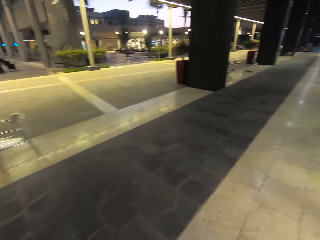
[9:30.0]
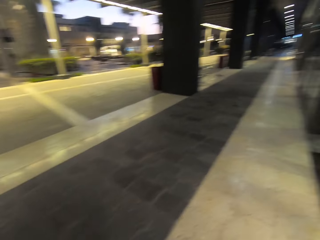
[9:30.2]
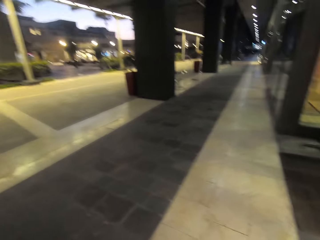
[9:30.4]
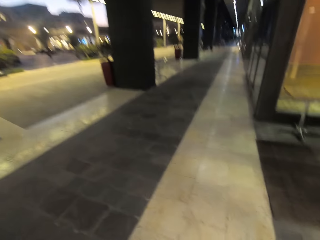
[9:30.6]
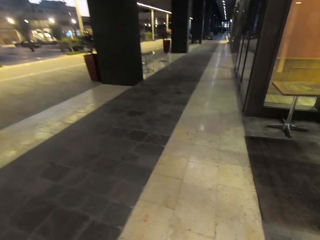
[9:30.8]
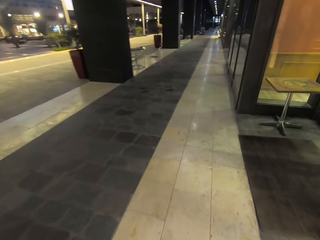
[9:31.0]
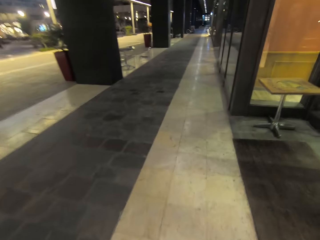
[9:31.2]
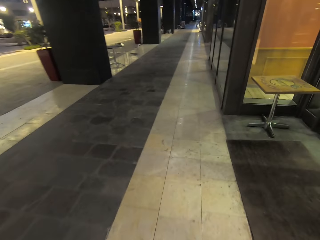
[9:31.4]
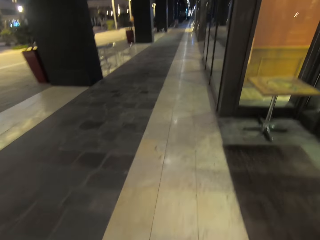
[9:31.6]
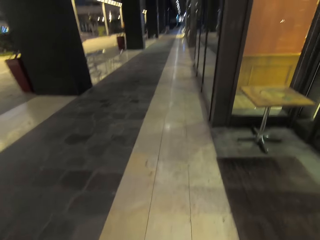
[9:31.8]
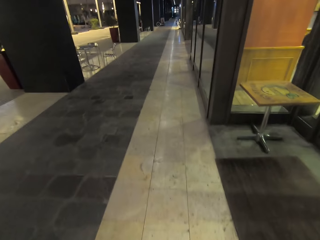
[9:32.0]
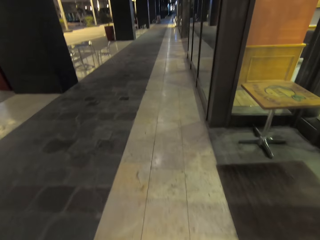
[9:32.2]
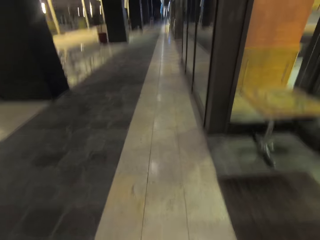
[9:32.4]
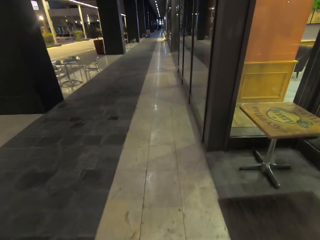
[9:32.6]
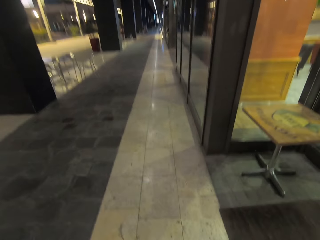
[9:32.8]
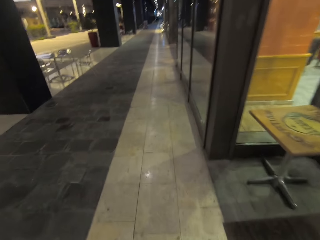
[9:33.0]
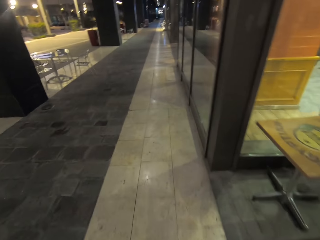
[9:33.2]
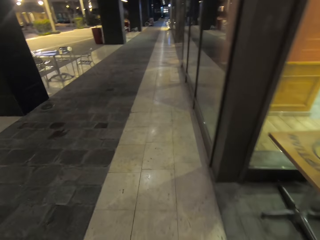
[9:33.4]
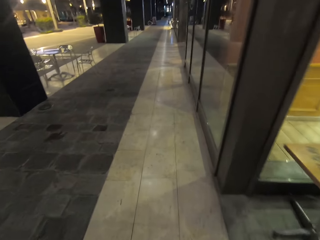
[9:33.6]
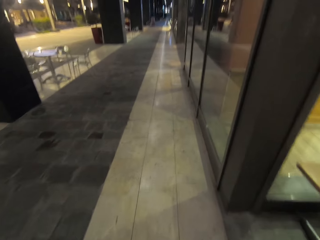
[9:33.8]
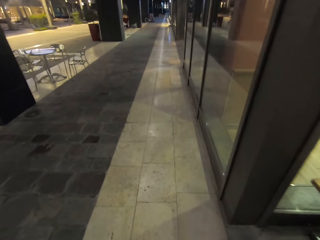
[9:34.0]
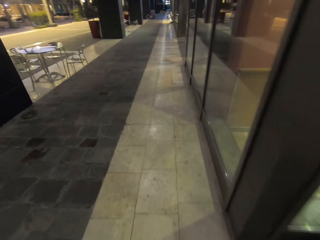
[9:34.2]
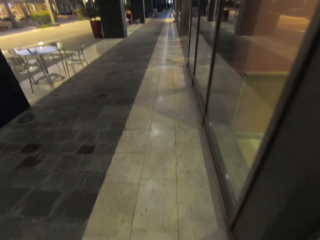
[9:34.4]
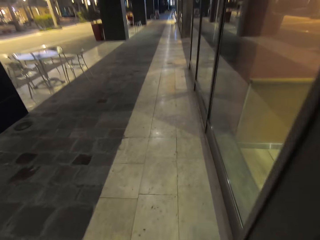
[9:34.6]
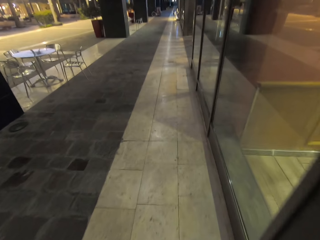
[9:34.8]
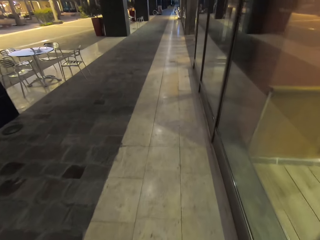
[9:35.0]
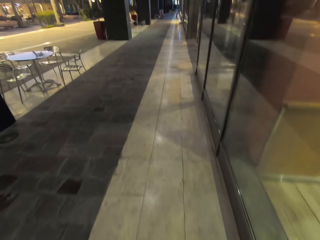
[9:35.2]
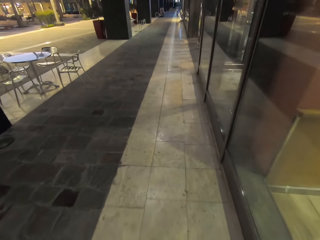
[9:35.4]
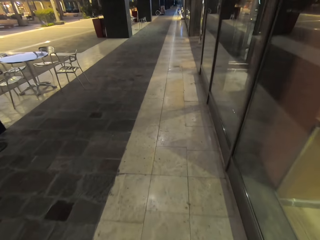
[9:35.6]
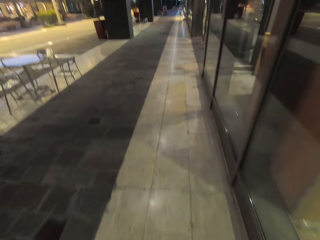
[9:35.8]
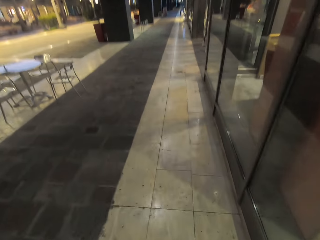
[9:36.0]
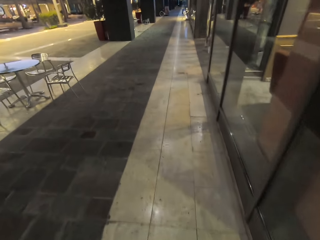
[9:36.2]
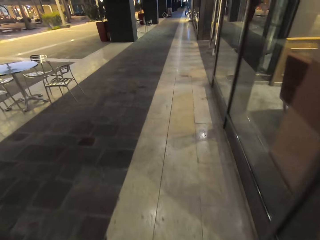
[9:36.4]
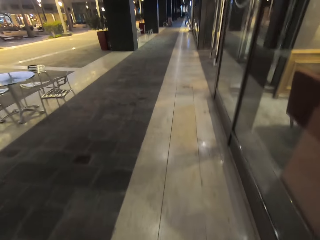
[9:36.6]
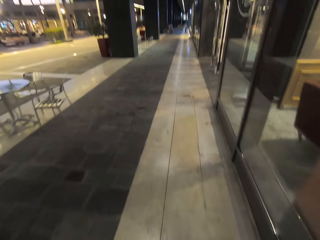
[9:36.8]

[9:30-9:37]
The camera wearer walks on the pavement around the buildings.

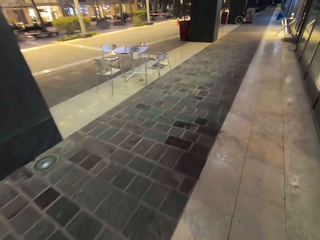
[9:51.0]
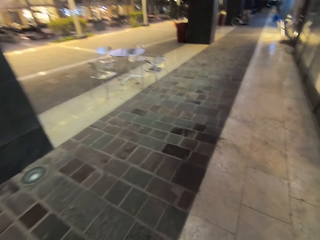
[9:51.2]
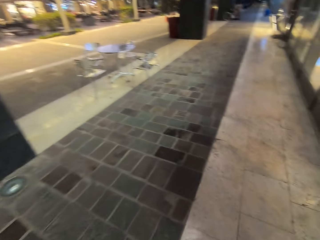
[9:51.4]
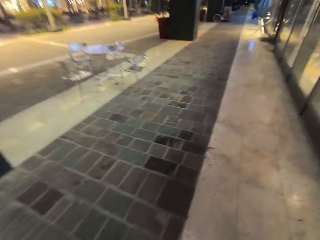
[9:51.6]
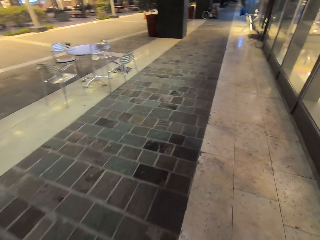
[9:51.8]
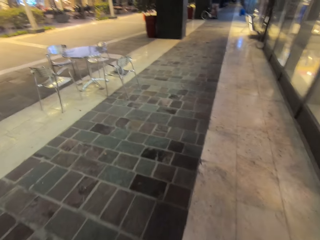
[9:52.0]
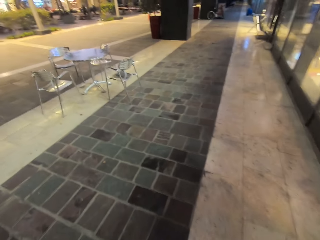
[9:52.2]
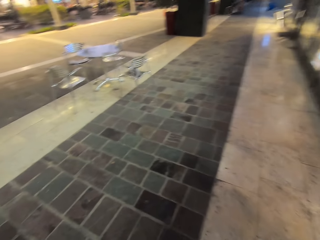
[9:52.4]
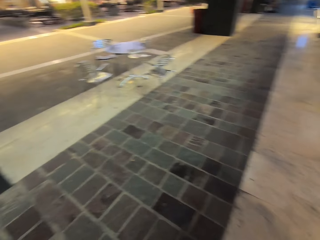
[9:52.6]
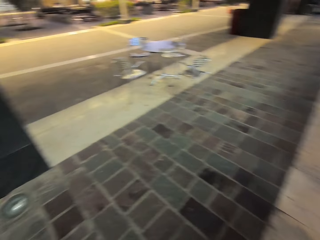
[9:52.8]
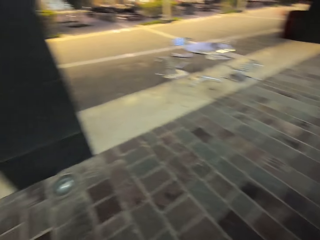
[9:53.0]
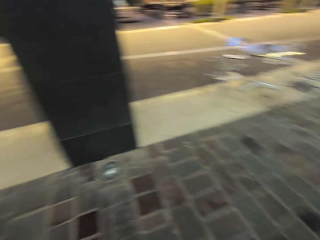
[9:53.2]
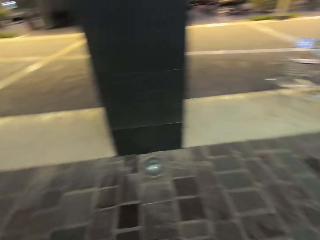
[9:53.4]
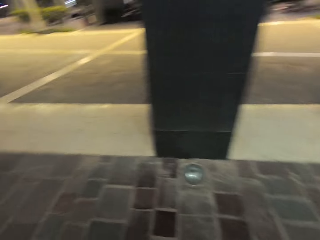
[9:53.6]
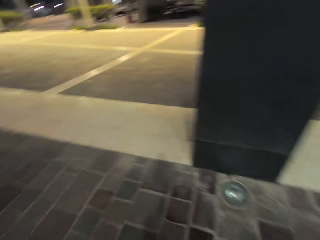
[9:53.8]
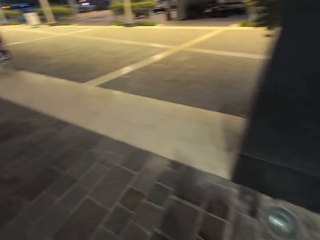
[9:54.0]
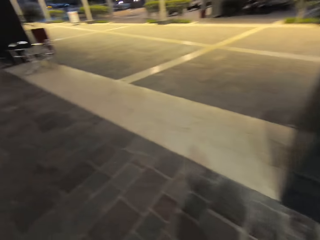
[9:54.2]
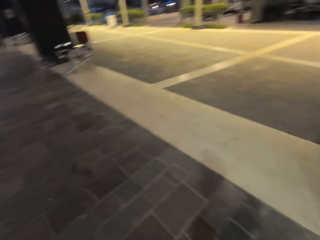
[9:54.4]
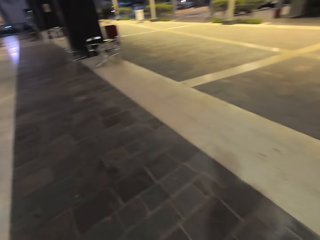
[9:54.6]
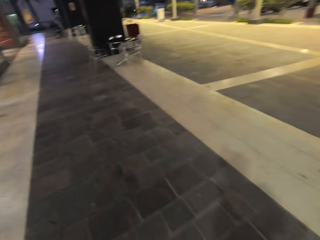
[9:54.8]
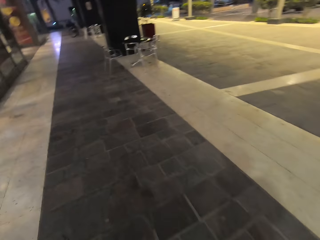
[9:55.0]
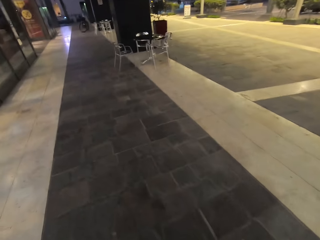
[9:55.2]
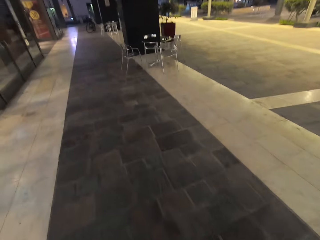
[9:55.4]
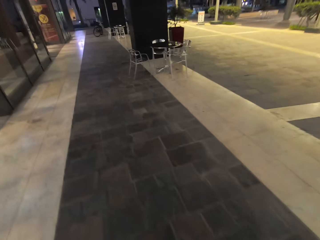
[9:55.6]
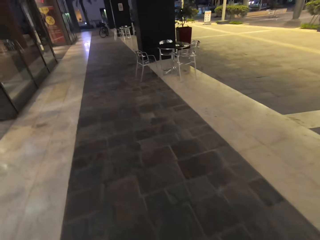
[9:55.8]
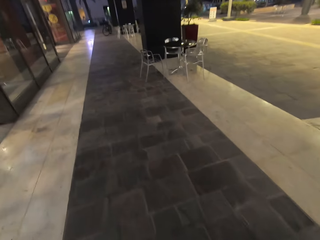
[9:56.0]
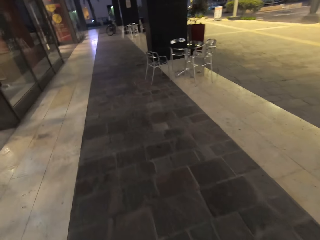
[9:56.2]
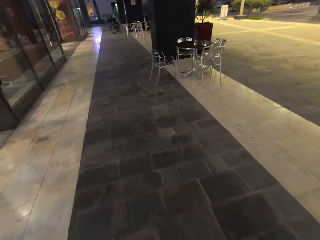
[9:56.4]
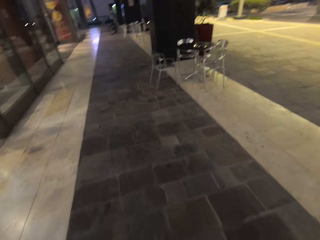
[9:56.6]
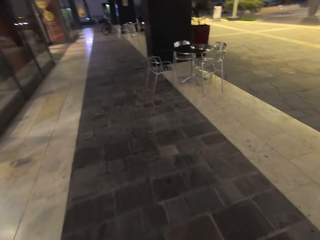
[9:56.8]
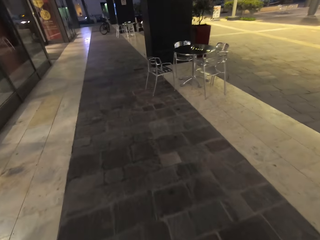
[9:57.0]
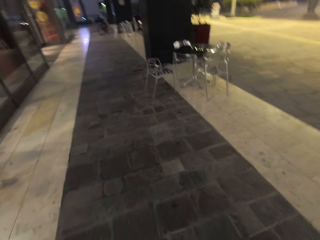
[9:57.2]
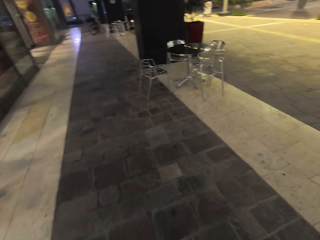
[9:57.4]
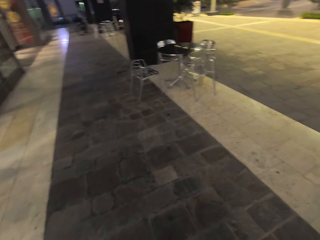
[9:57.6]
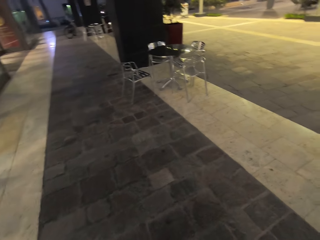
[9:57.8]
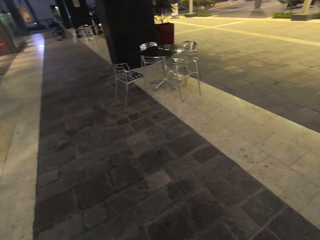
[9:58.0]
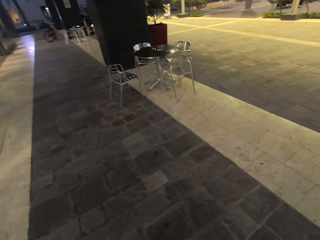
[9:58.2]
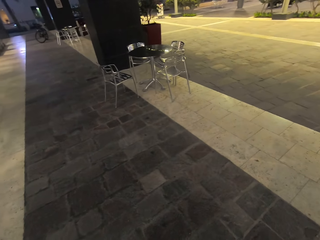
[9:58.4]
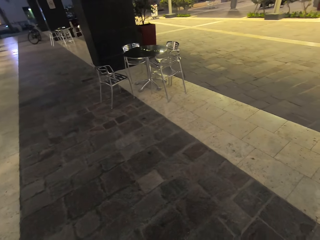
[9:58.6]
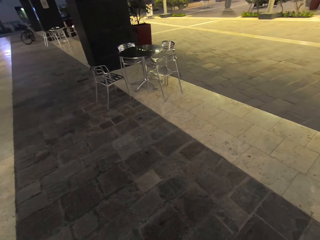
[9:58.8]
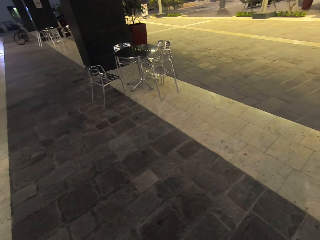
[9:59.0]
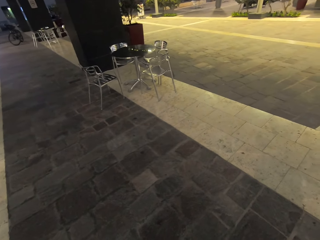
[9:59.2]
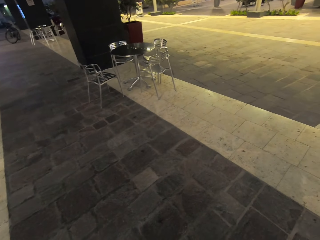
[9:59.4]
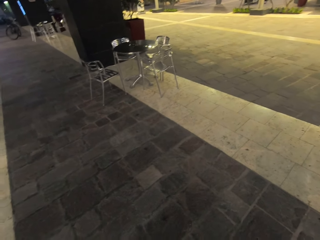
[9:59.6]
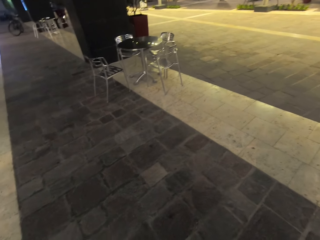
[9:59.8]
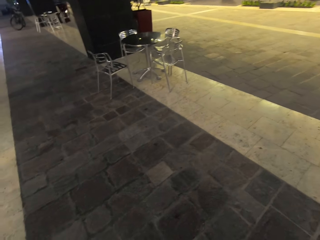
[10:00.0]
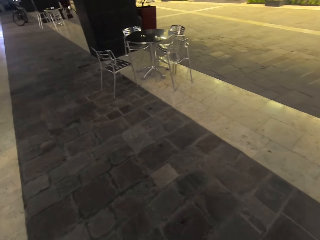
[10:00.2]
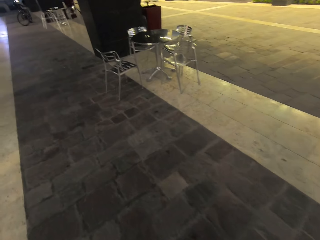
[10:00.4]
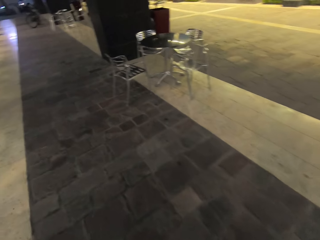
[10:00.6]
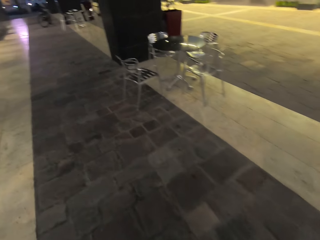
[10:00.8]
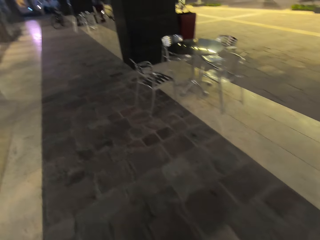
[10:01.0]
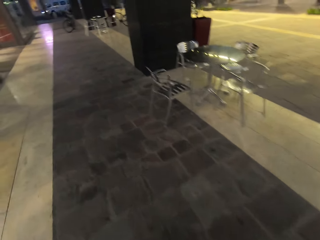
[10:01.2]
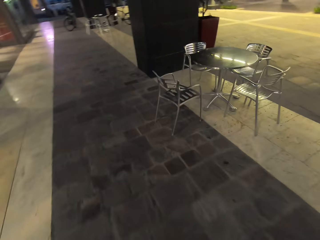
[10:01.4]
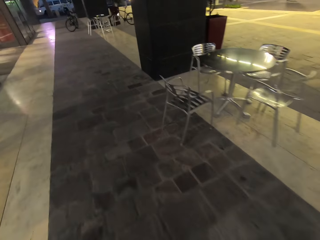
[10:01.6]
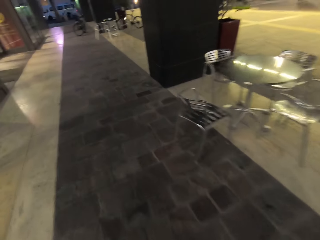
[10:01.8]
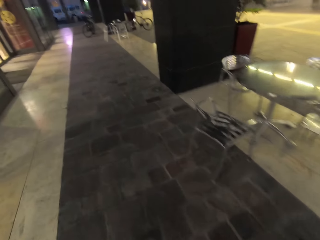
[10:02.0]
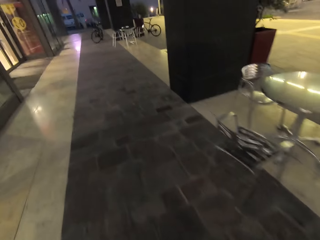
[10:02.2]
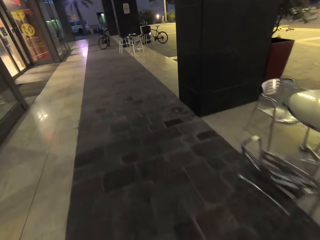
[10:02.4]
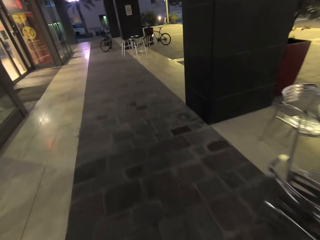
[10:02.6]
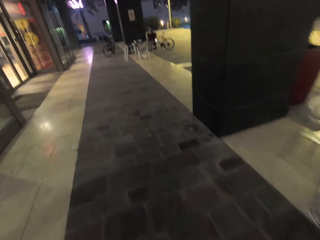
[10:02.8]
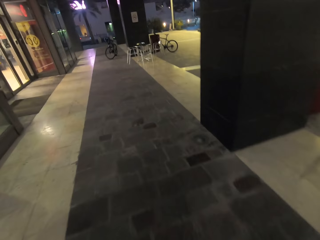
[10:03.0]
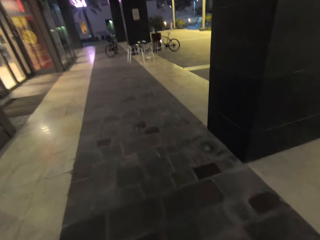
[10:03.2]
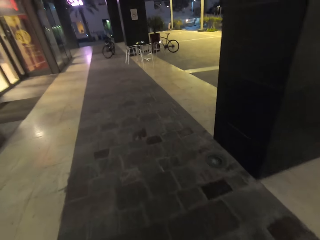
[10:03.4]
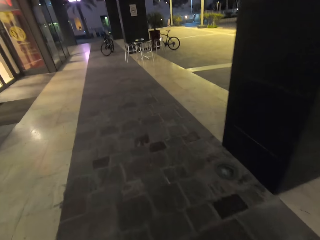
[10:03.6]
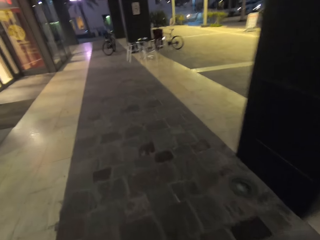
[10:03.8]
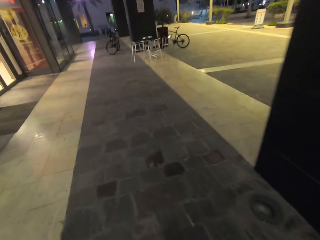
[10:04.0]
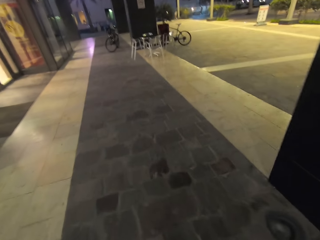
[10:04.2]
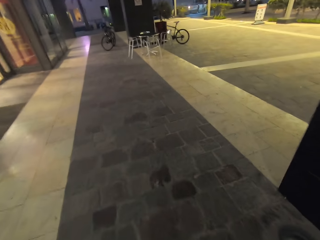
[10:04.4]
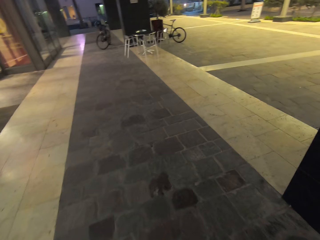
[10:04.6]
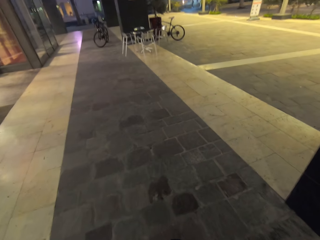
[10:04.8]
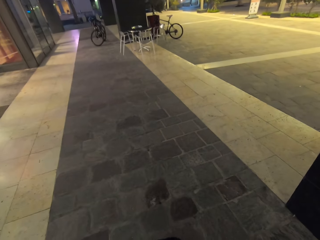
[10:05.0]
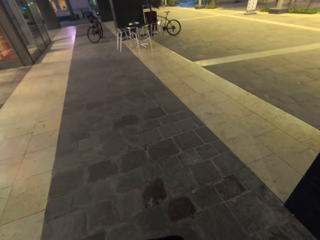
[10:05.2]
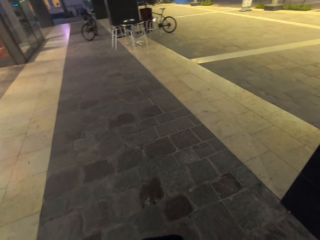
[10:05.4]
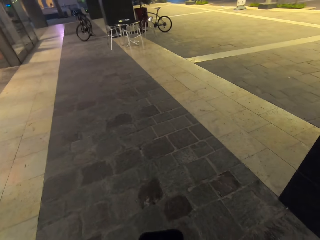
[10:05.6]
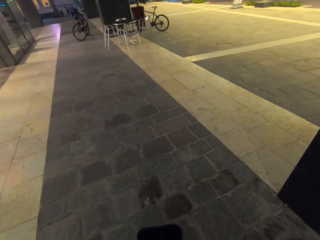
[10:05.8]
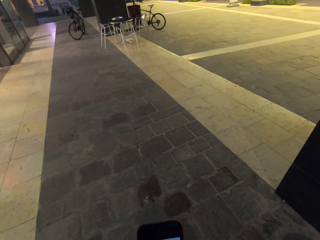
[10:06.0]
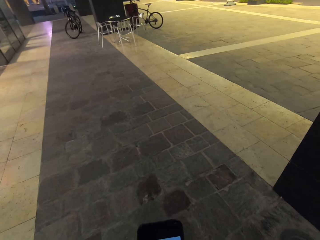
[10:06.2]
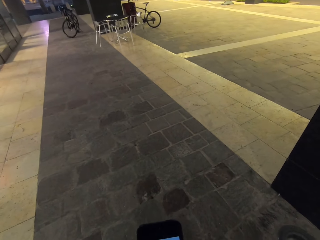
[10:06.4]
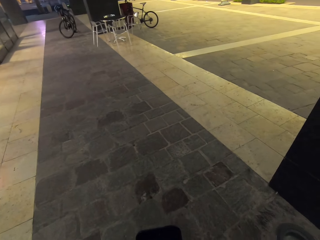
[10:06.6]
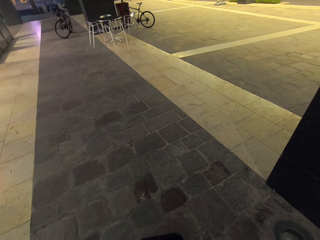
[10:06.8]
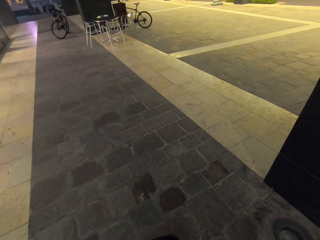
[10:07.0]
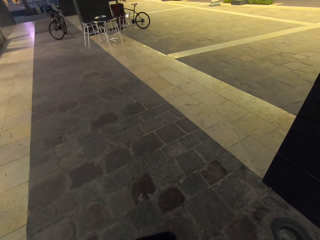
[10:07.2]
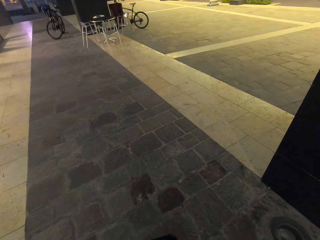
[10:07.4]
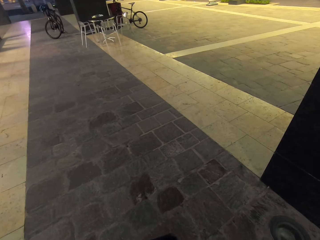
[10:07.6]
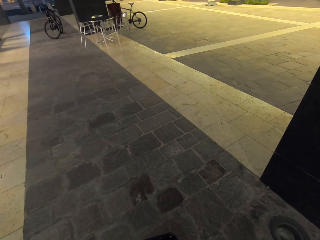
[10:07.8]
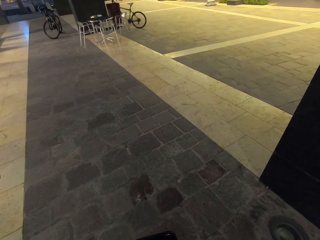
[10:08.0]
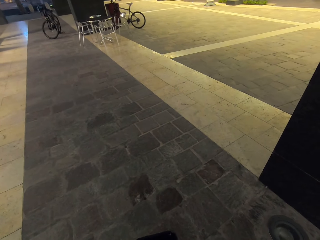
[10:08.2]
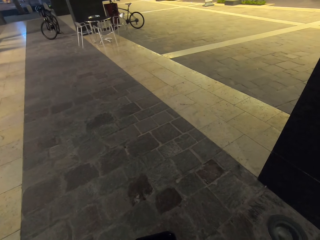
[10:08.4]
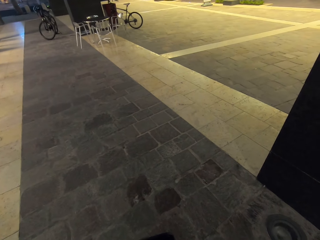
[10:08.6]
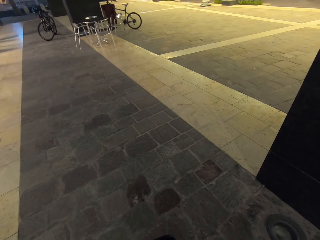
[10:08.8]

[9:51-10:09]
The camera wearer turns around. They walk around the buildings. They look around the shop. They walk around the buildings. They stand on the sidewalk.
